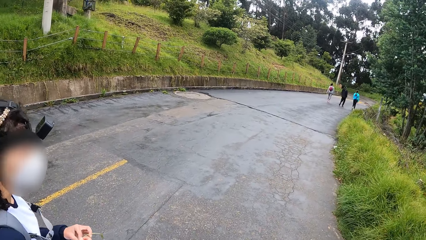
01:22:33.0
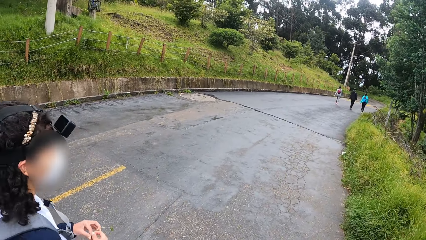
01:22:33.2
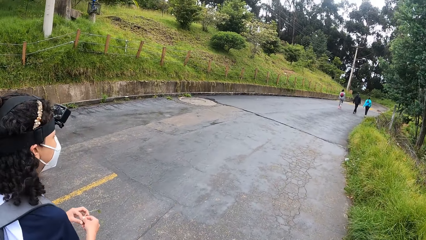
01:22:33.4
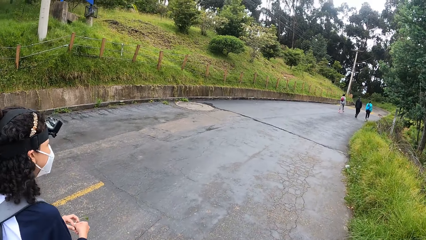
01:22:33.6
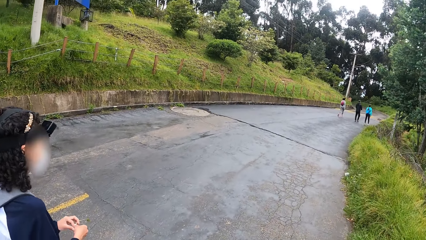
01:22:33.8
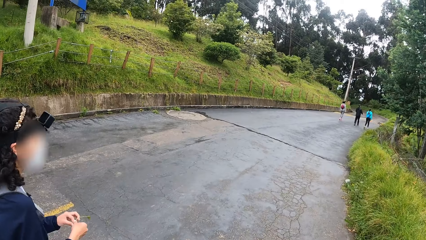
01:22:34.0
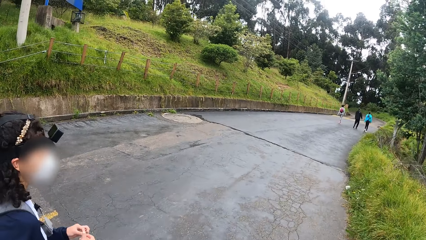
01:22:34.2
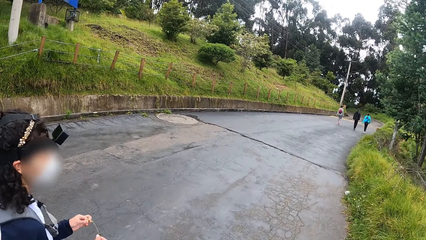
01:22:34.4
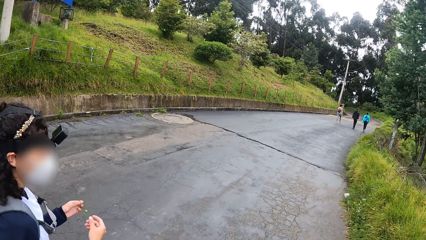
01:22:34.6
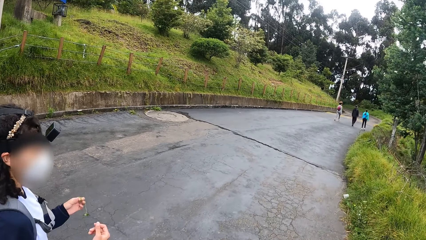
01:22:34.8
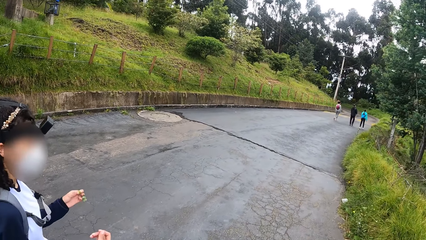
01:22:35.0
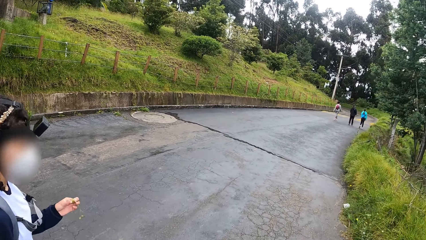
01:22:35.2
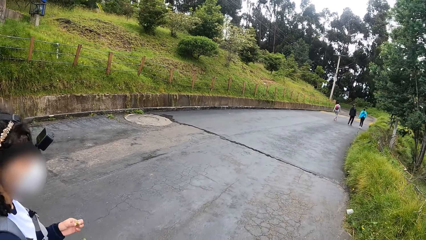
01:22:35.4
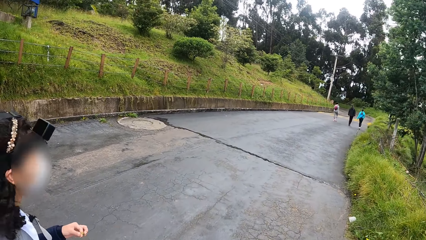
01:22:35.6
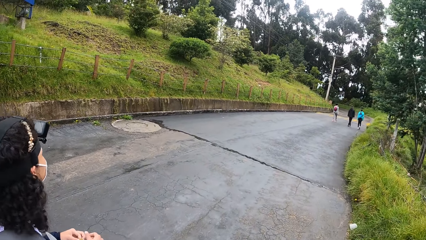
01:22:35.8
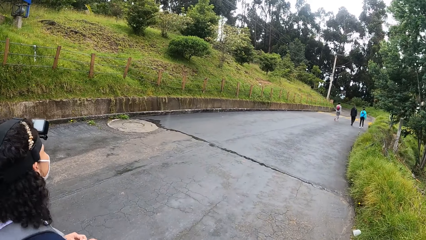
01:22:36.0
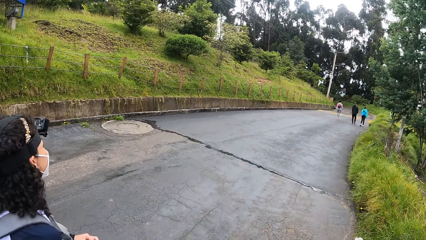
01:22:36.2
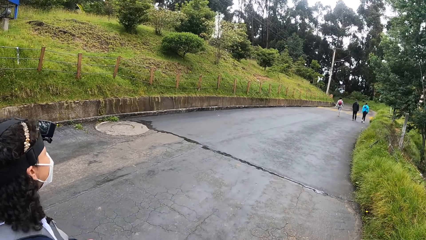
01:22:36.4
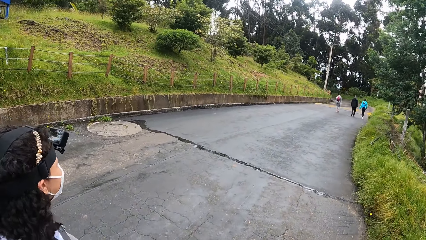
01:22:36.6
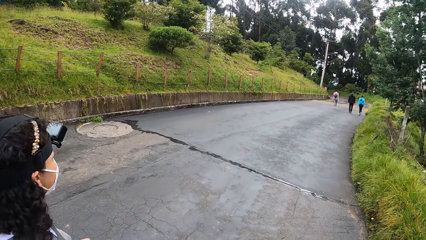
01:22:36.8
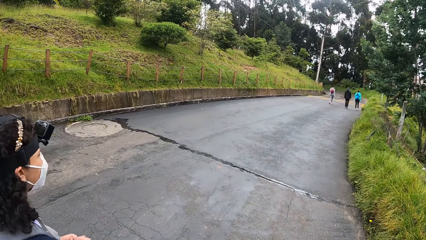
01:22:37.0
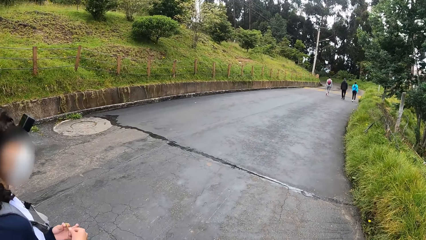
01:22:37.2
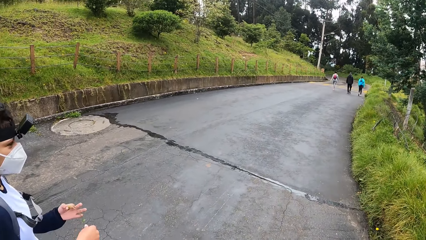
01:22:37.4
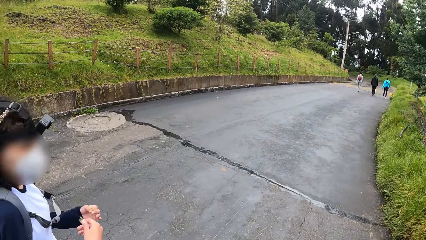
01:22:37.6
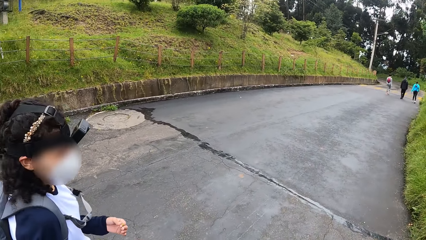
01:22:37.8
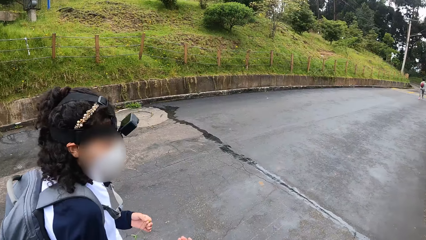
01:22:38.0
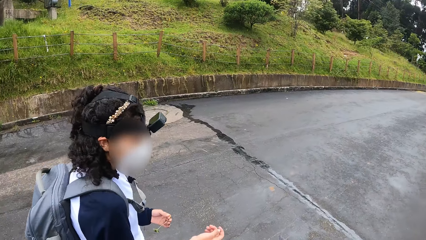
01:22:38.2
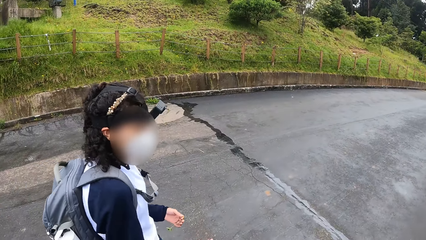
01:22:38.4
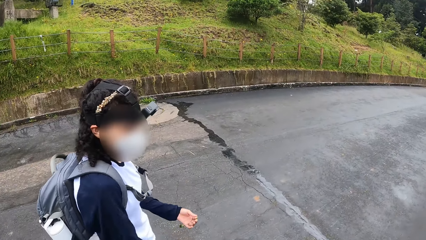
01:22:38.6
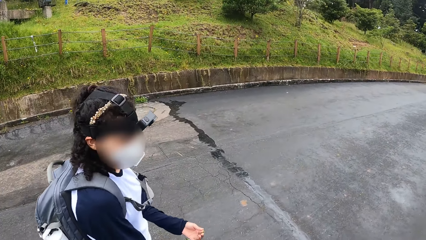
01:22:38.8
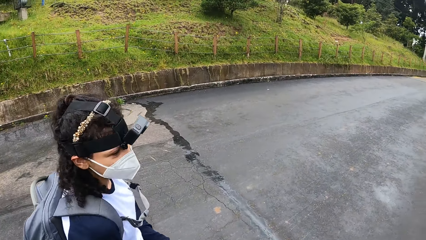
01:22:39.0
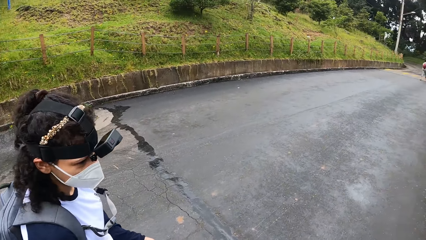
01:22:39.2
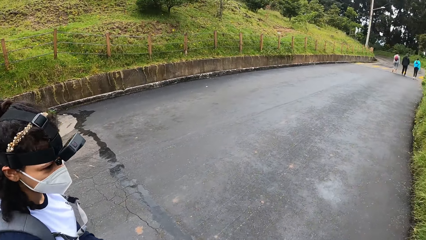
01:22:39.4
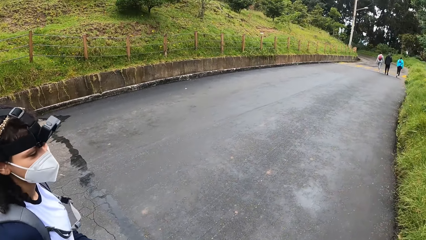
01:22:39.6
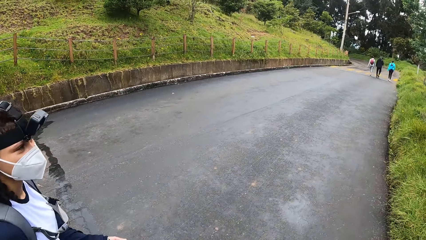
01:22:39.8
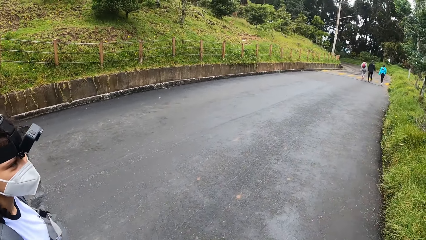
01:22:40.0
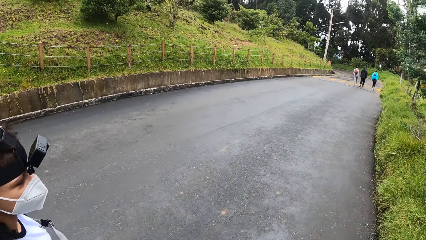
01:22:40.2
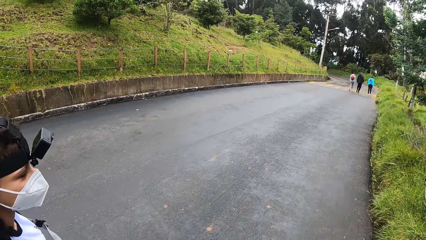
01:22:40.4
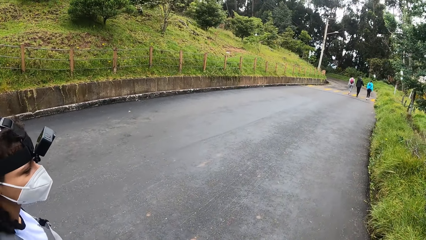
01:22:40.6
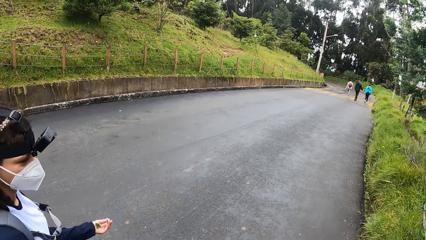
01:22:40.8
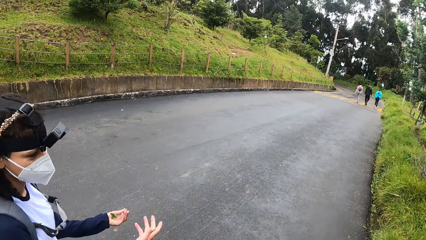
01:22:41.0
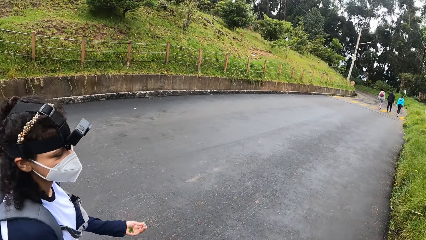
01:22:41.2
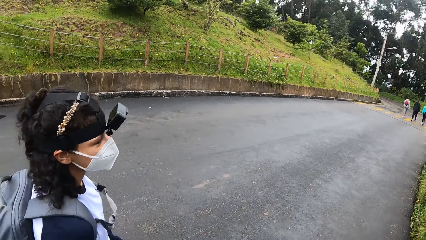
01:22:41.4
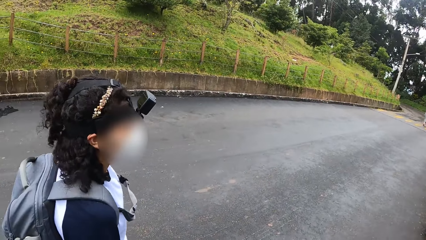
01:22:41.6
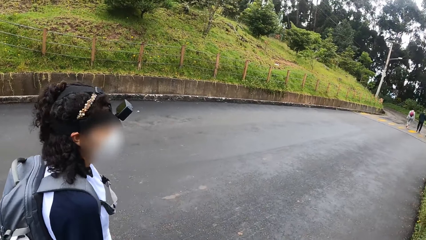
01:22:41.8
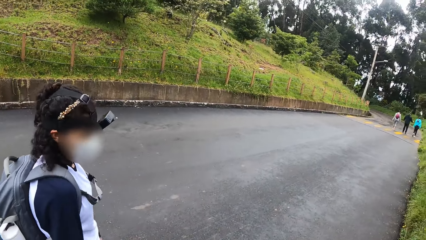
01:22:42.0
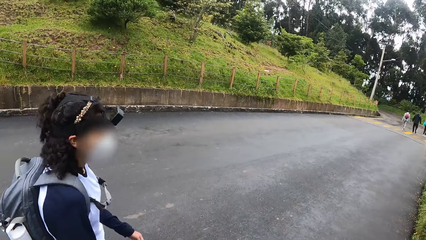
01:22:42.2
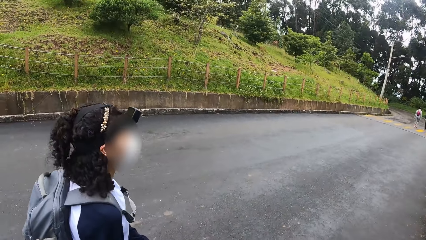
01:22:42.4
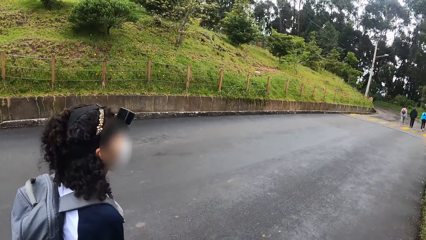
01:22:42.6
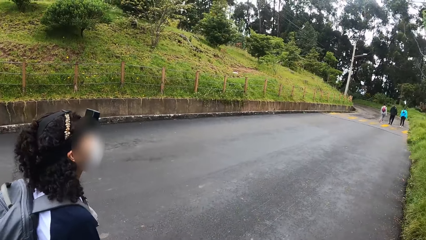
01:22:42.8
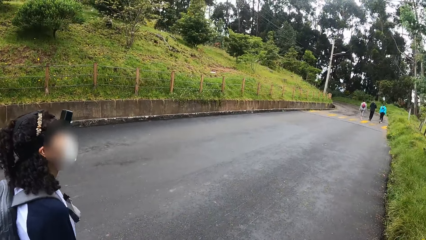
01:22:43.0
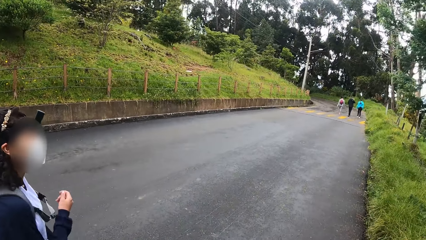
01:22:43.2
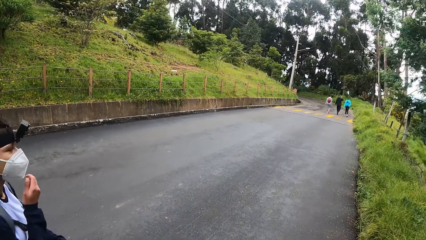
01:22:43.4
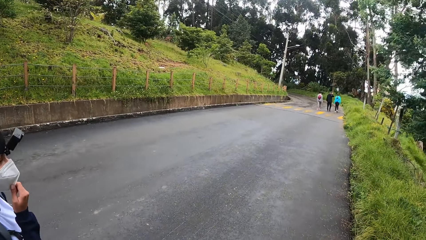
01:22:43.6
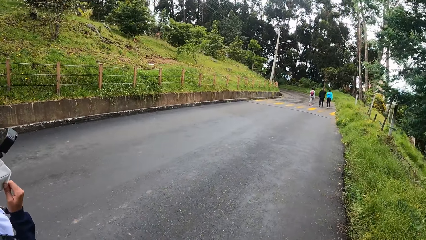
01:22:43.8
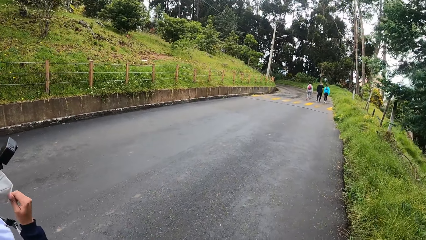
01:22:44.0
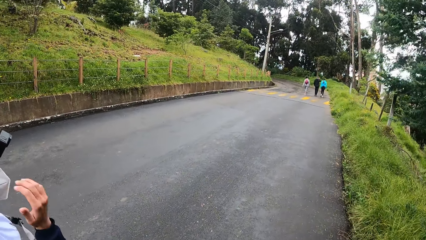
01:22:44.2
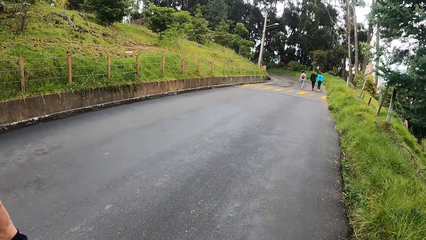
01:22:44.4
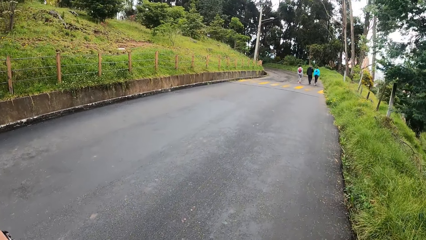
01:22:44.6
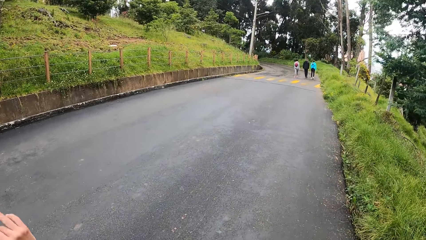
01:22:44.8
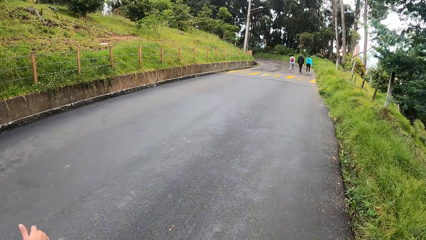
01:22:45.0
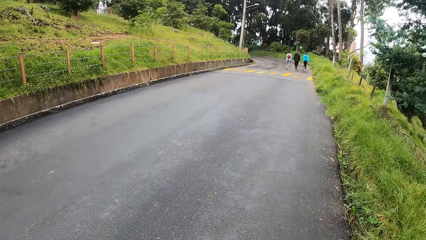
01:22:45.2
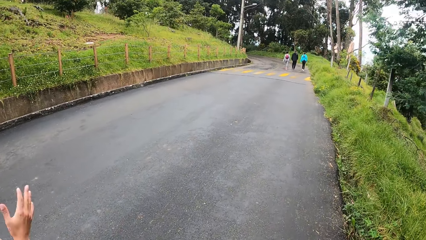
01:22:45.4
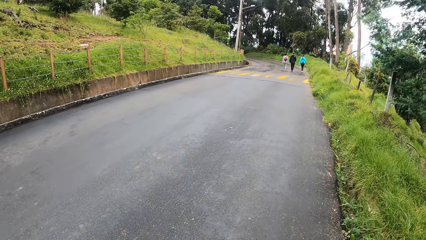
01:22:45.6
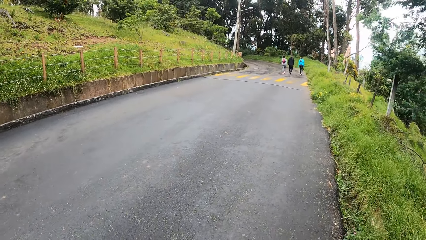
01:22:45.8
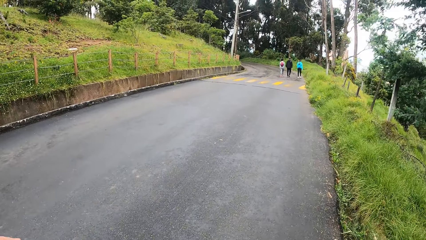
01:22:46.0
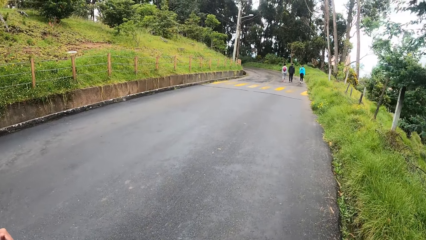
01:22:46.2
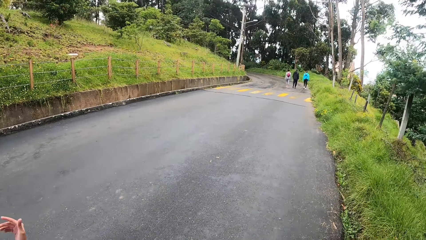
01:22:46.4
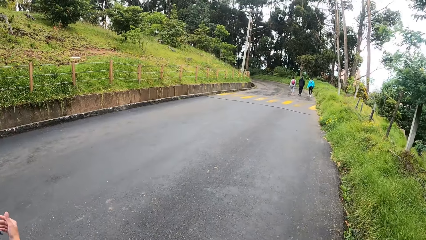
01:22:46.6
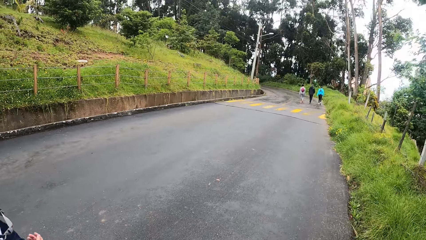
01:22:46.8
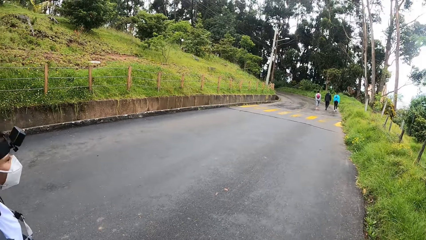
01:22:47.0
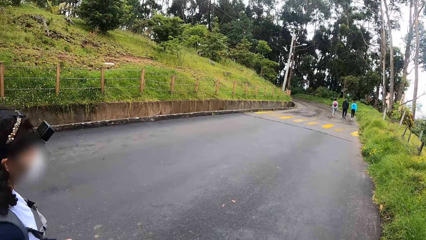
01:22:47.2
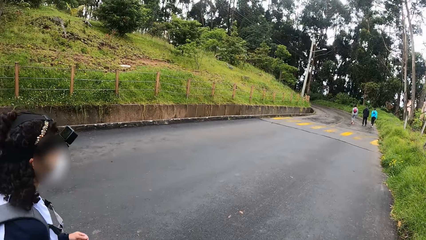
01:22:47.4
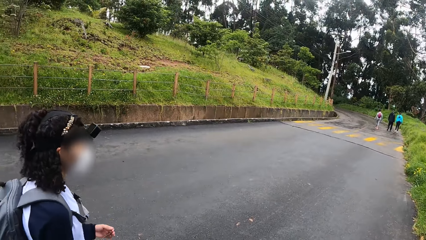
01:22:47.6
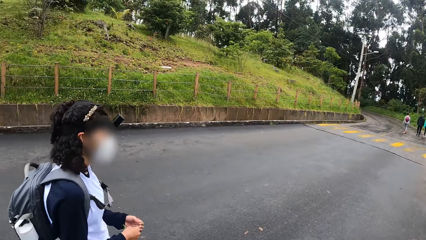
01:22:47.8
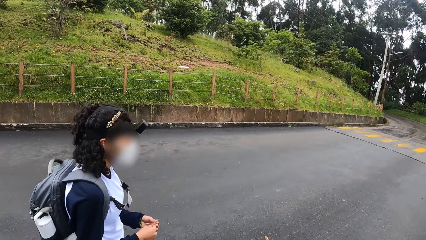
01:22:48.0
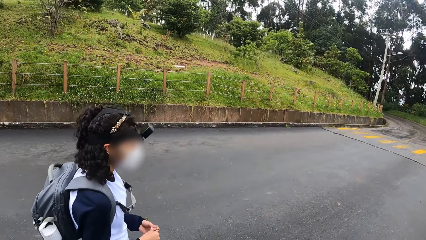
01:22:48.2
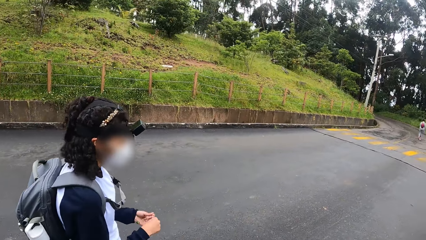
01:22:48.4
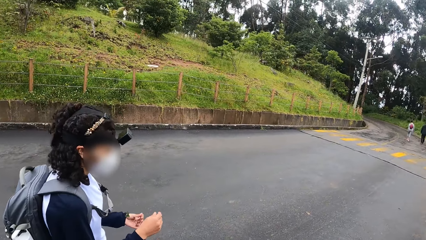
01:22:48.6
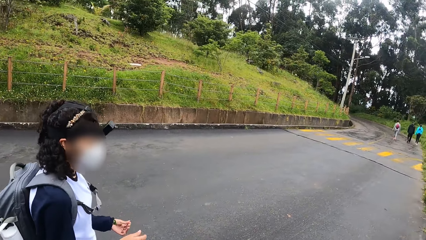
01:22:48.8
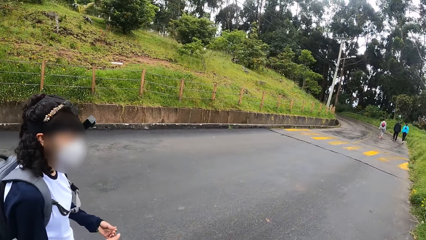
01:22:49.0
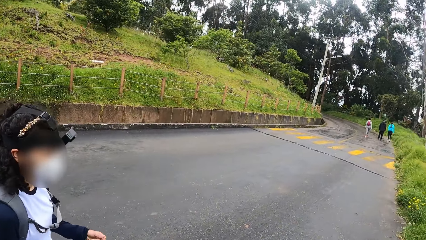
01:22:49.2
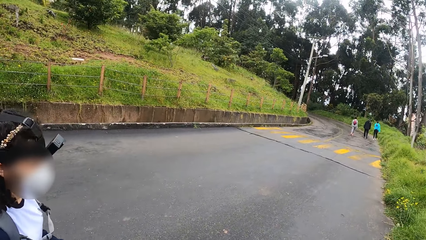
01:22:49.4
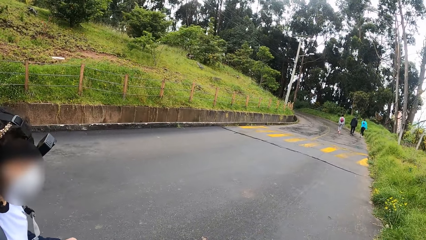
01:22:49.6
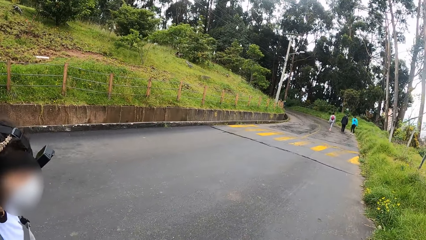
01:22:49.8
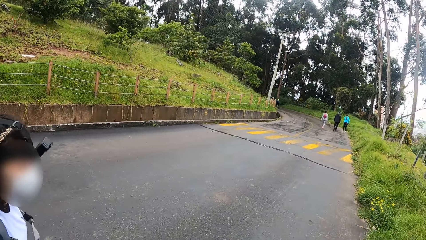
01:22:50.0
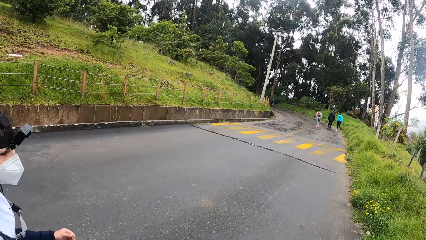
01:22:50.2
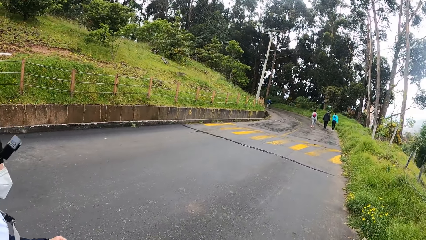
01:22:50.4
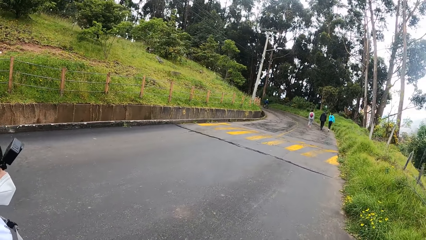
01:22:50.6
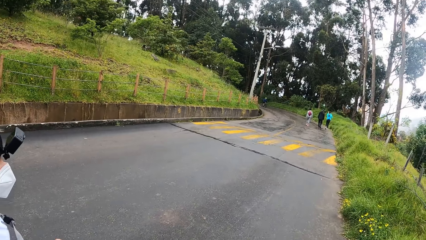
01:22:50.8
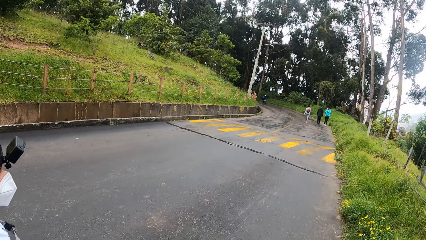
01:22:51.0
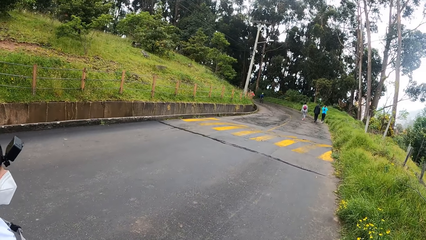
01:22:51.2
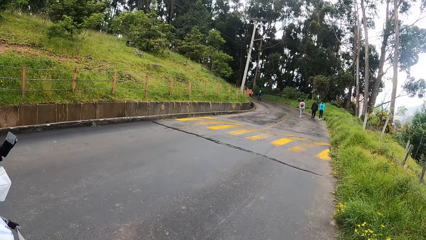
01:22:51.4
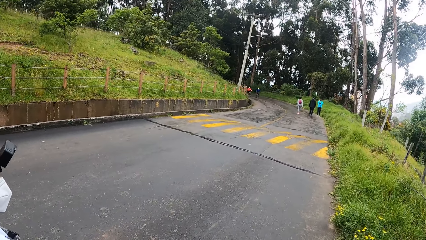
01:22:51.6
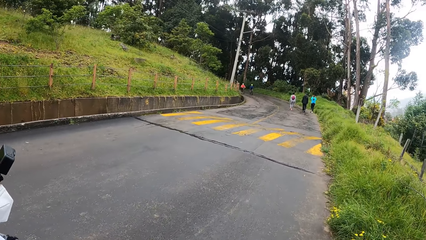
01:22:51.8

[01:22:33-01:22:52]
The woman holds the plant with her left hand. The woman adjusts her nose mask with her right hand.
